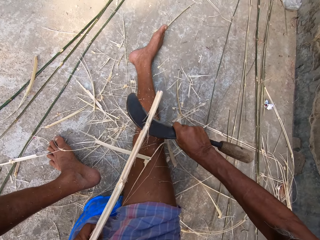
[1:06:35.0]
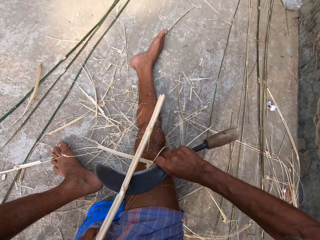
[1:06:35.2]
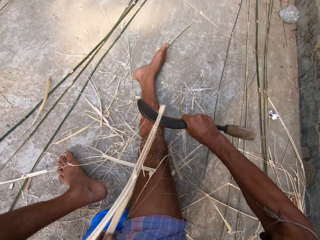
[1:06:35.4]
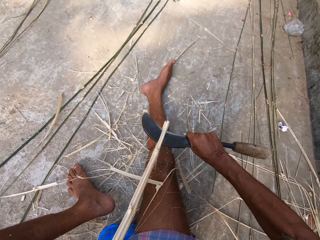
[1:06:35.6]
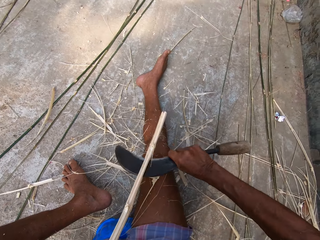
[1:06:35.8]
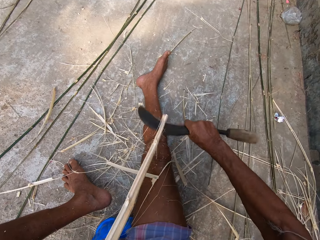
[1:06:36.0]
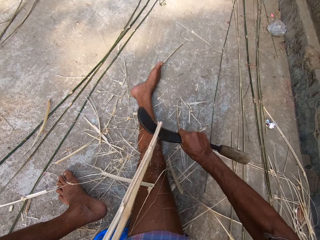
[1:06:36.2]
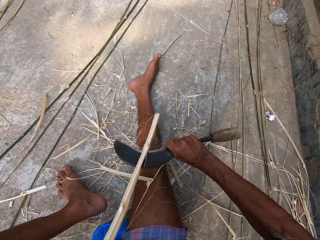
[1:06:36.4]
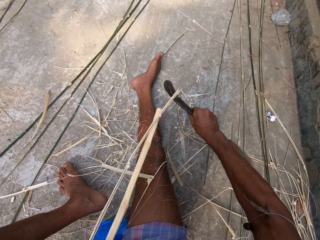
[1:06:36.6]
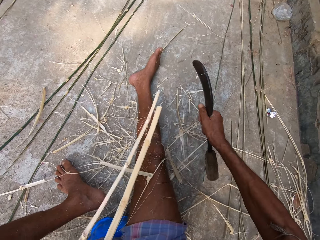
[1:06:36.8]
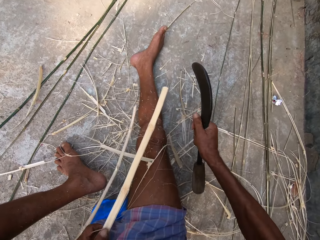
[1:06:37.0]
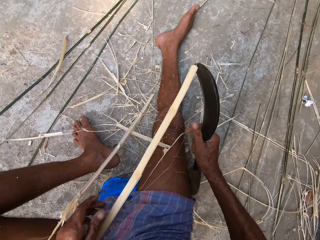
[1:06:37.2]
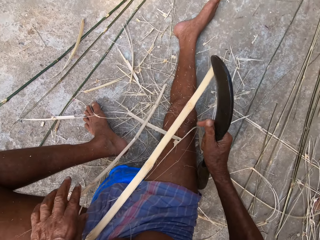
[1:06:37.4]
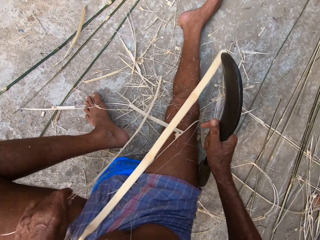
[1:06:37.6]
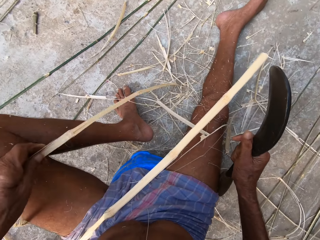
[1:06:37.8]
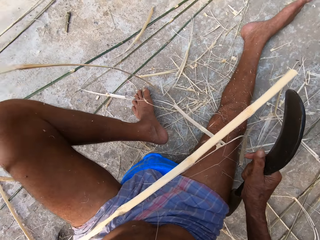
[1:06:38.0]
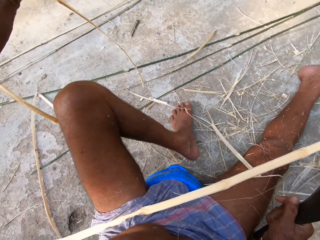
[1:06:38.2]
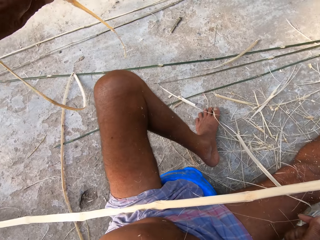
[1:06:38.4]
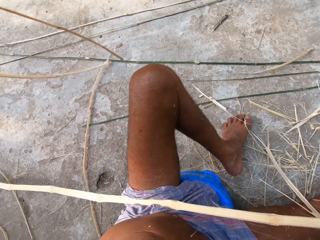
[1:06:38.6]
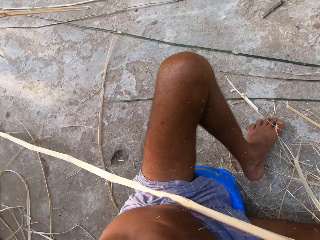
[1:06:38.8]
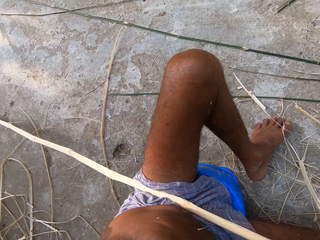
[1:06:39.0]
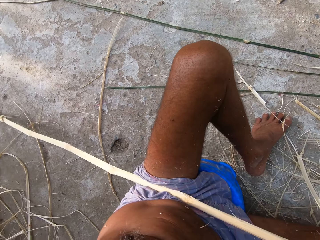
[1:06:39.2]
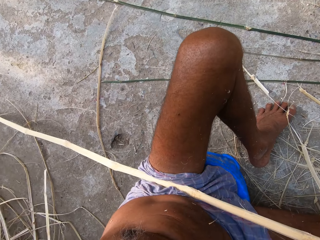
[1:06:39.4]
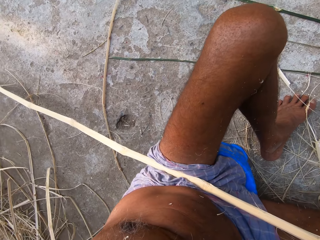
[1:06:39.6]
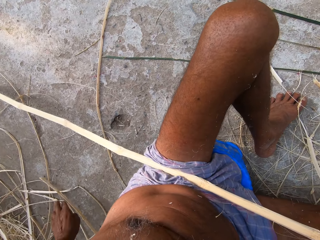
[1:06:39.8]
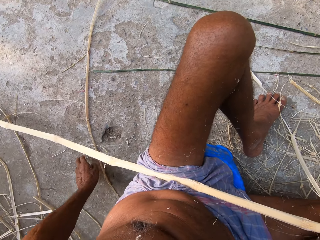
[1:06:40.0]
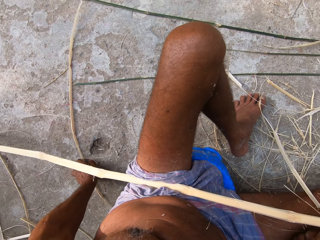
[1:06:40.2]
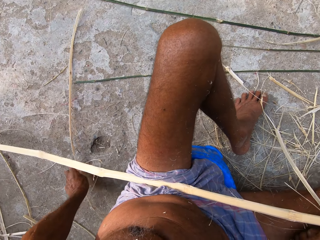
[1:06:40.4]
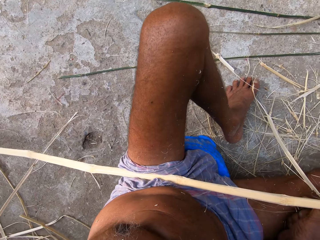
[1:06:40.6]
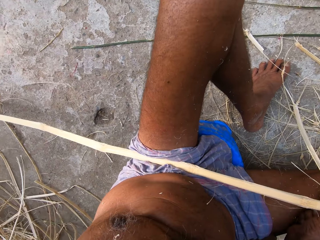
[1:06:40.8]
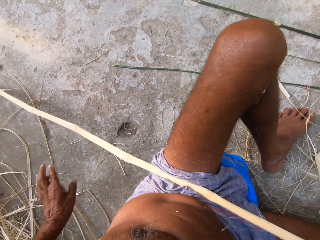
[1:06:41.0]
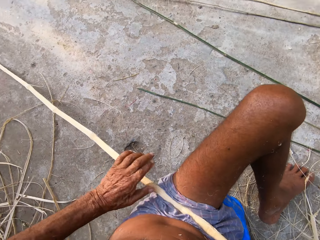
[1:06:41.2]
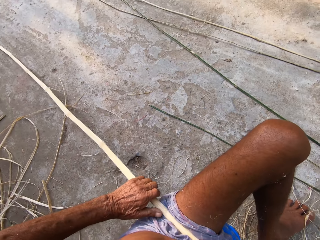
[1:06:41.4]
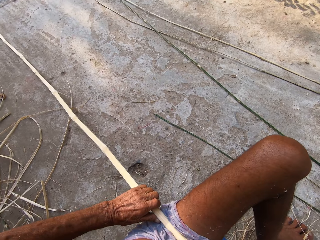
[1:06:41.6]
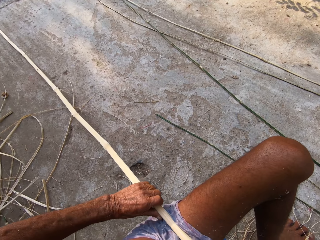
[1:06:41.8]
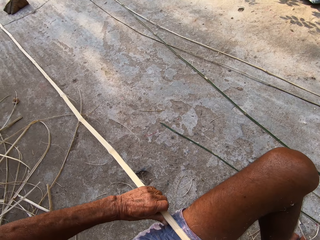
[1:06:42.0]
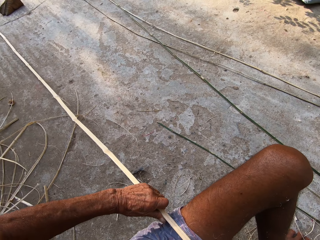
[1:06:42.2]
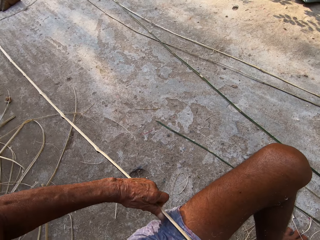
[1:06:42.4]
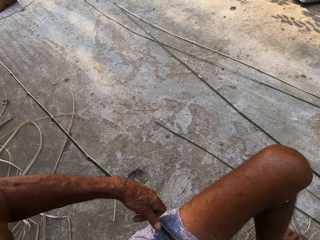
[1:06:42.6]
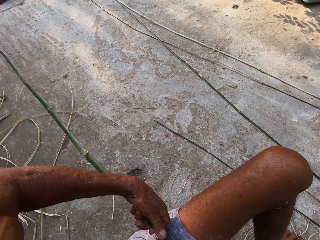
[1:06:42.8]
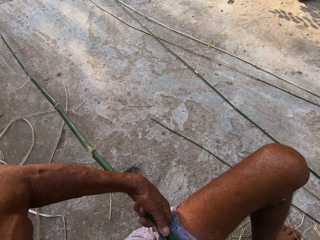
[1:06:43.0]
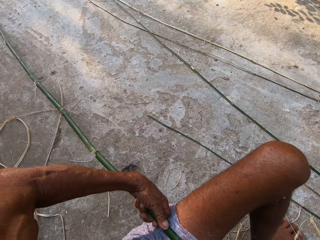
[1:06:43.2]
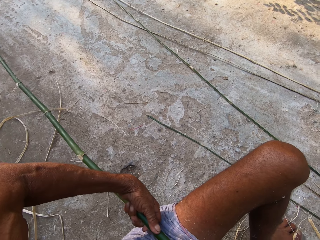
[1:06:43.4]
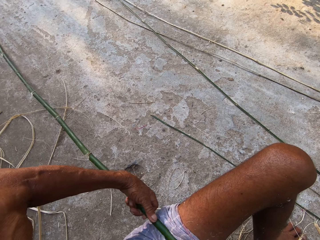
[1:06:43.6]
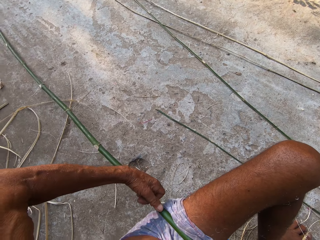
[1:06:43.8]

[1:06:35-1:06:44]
The camera wearer places the bamboo strip on his right leg with his left hand. He picks the bamboo strip on his left leg with his left hand. He throws the bamboo strip on the floor with his left hand. He picks a bamboo strip on the floor with his left hand. He throws the bamboo strip on the floor with his left hand. He turns the bamboo strip with his left hand.

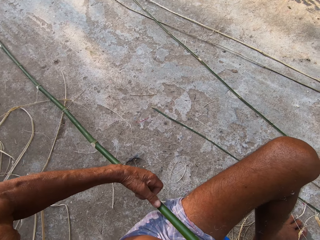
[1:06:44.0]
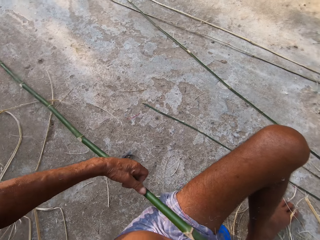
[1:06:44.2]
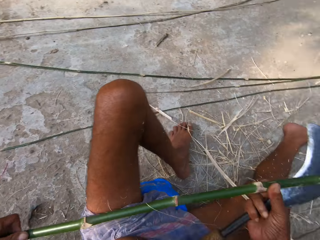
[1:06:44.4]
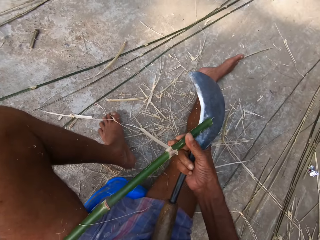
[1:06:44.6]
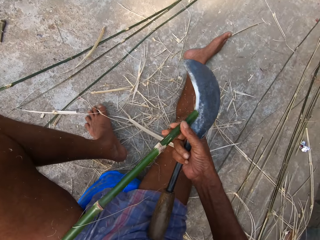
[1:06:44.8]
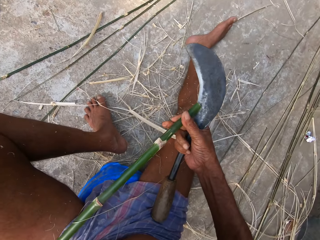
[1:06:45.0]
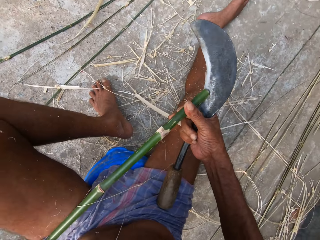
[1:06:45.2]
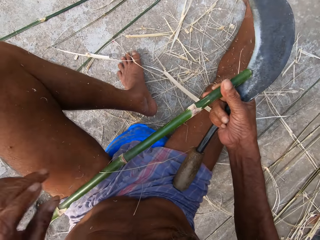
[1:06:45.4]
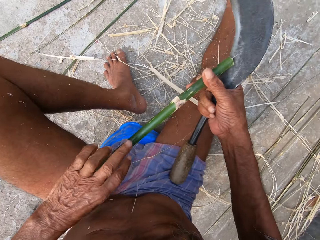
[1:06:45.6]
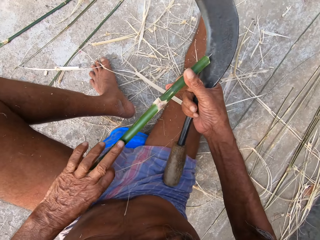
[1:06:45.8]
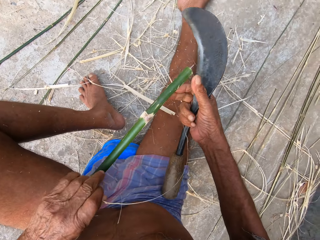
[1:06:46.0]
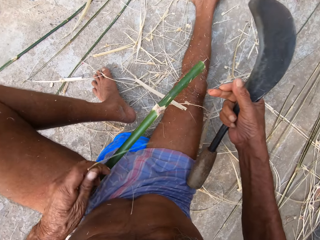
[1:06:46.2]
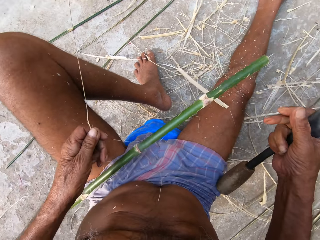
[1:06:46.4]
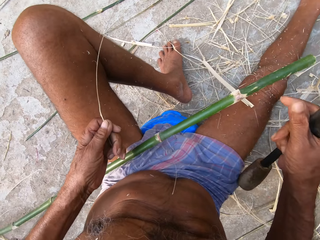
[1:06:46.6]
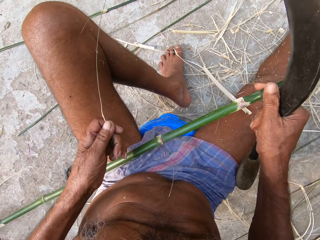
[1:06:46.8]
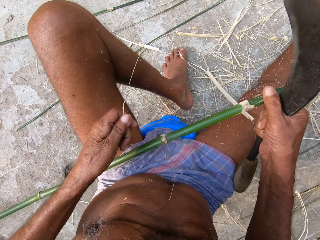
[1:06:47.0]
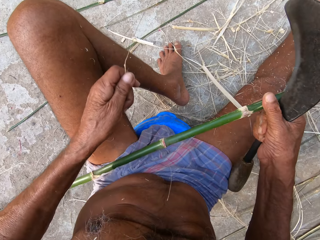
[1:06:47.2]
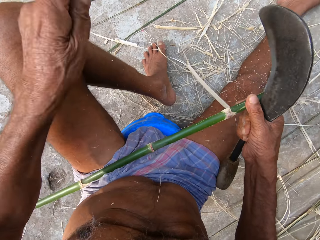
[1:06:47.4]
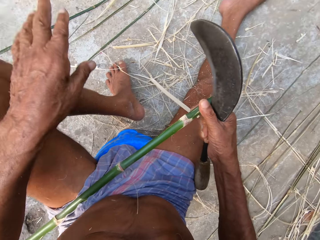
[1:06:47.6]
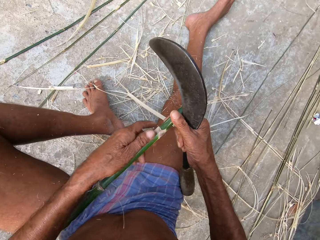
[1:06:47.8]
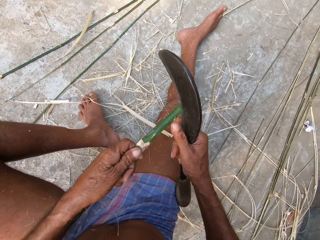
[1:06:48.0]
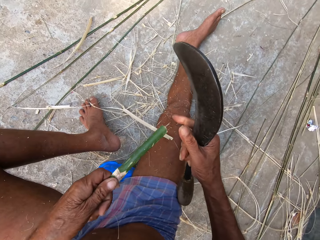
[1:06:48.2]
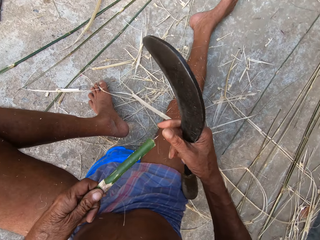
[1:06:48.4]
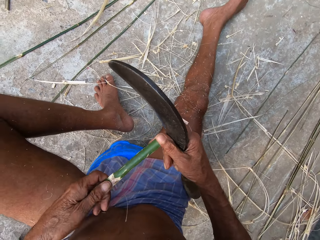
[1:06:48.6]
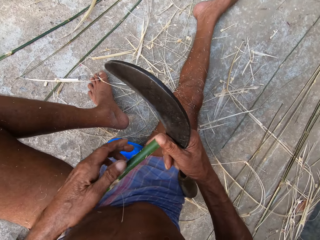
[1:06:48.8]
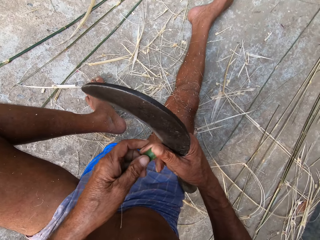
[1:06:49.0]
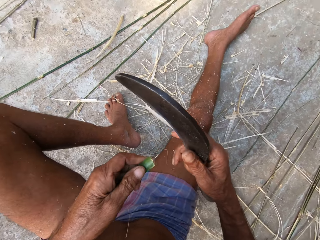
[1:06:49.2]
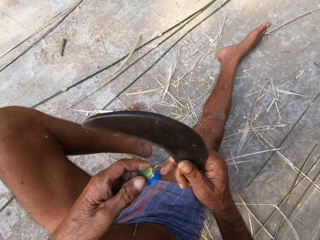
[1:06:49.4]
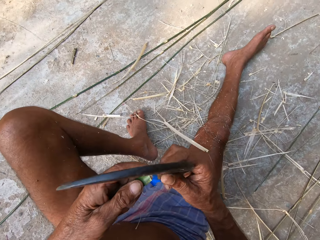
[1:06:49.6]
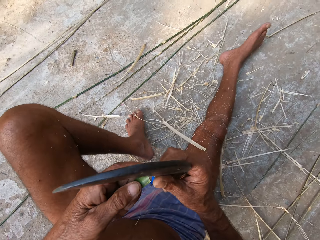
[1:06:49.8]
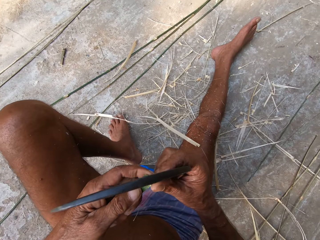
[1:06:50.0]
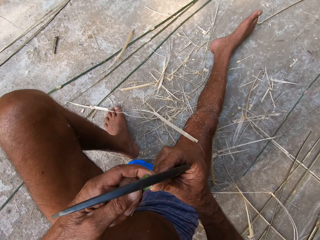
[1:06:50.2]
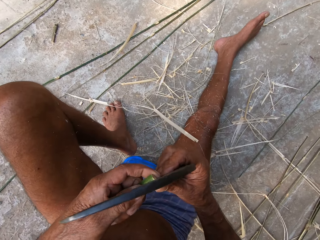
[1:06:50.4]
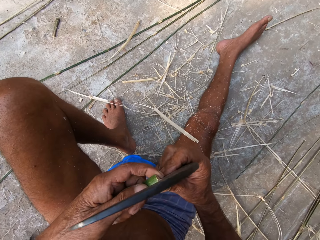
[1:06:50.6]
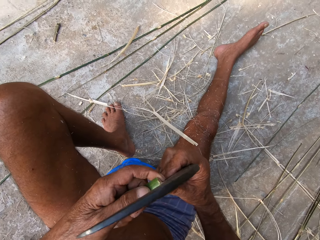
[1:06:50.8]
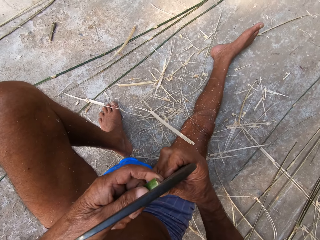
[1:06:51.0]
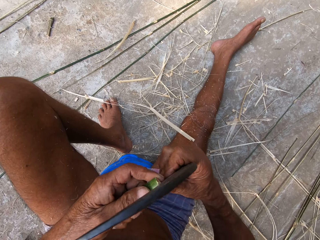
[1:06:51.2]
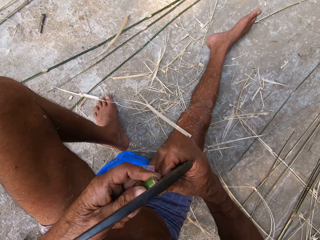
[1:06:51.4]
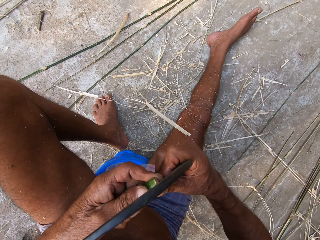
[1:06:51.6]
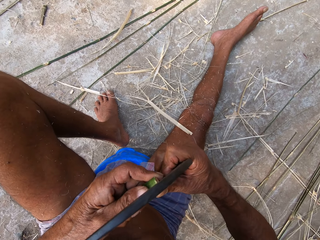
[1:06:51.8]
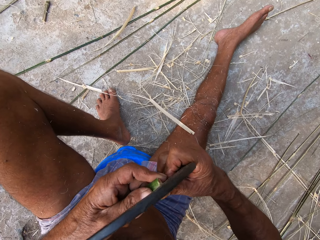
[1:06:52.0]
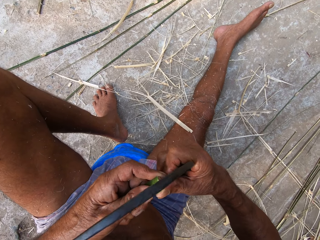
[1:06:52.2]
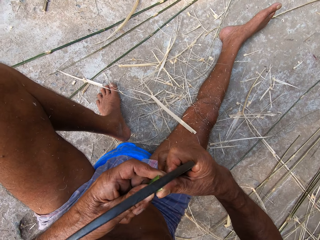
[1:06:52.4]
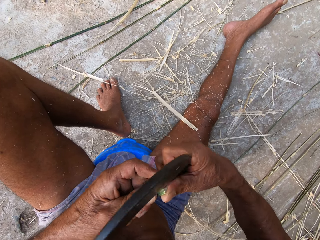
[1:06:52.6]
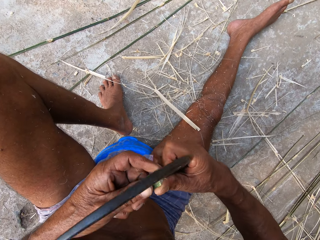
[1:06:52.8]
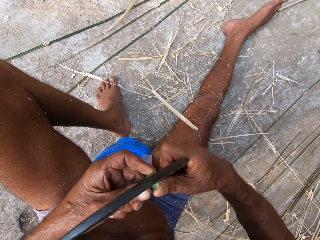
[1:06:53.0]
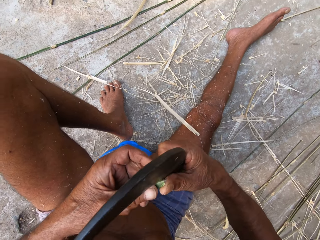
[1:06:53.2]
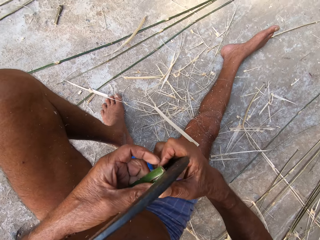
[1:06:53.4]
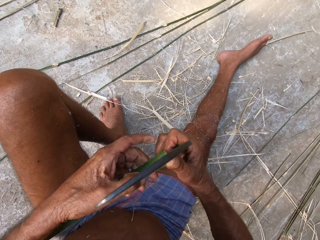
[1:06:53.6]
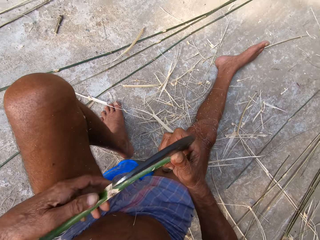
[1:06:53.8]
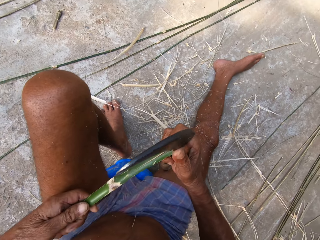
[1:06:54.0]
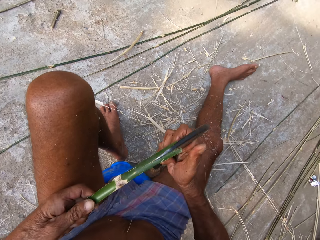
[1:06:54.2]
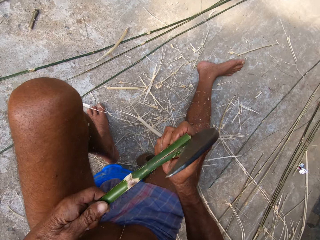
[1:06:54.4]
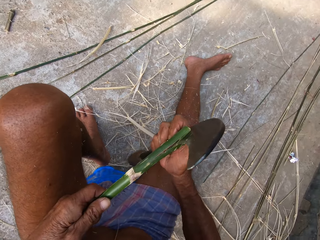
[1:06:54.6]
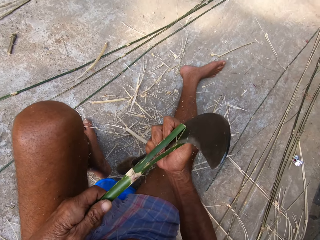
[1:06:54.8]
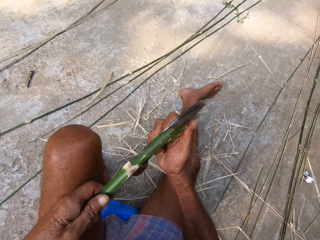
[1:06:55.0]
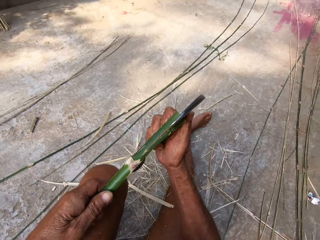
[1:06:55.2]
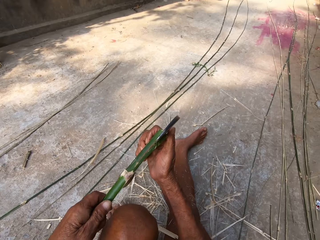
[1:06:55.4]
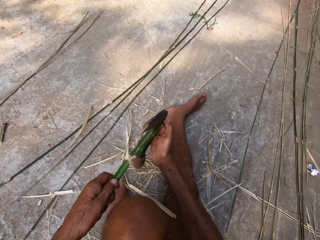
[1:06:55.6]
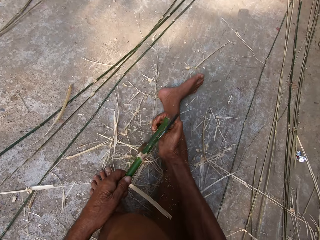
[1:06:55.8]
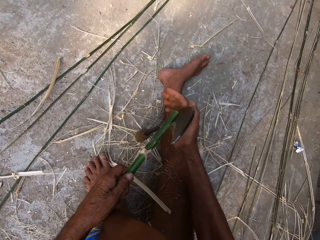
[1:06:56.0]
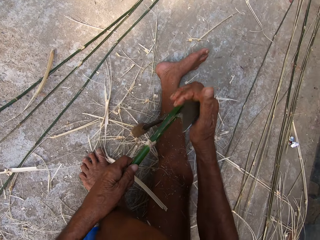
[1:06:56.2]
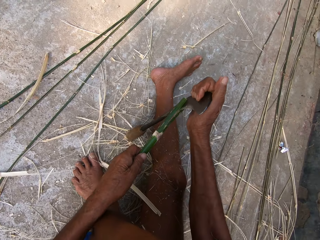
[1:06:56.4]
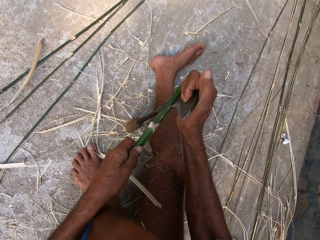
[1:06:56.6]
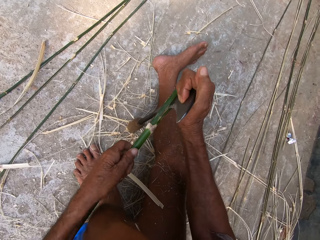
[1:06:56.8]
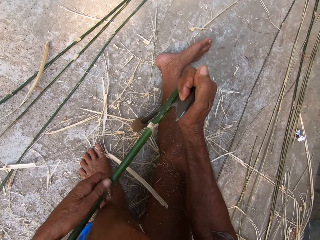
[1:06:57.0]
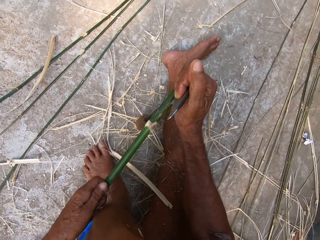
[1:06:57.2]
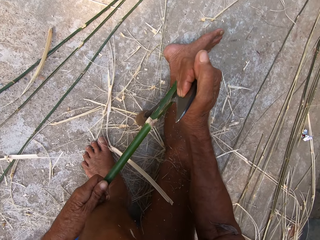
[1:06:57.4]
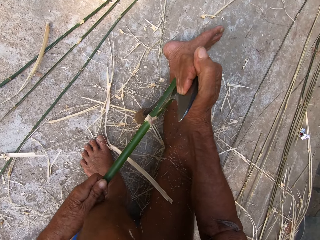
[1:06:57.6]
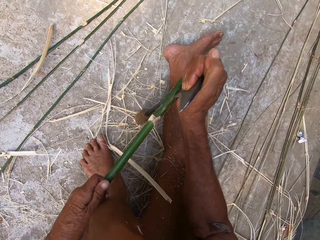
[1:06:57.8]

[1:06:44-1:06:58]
The camera wearer picks a bamboo residue on the bamboo strip with his left hand. He holds the bamboo strip with his right hand. He throws the bamboo residue on the floor with his left hand. He holds the bamboo strip with his left hand. He holds the bamboo strip with his right hand. He cuts the bamboo strip into two with the sickle in his right hand. He places the sickle on the floor with his right hand. He cuts the bamboo strip with the sickle in his right hand. He moves the bamboo with his left hand.
